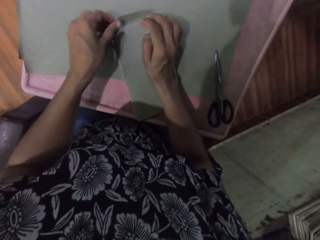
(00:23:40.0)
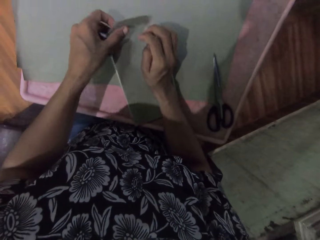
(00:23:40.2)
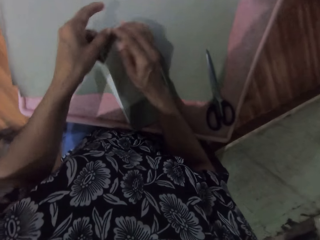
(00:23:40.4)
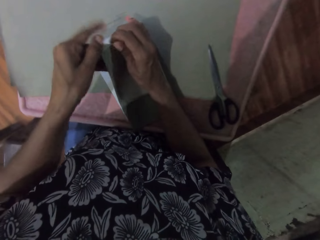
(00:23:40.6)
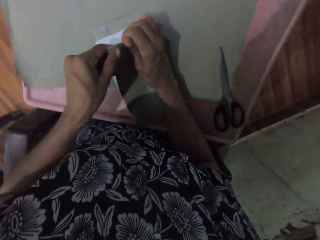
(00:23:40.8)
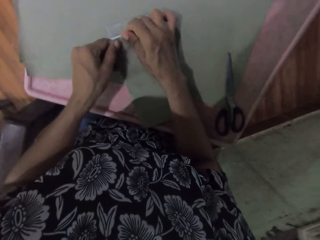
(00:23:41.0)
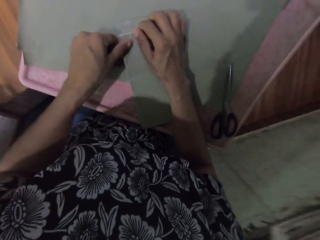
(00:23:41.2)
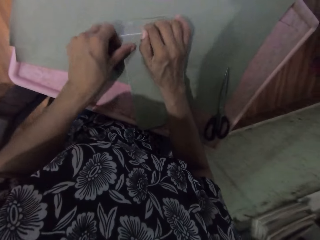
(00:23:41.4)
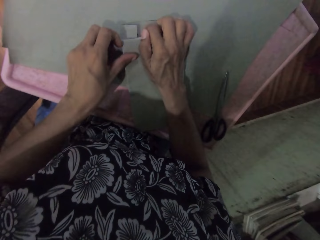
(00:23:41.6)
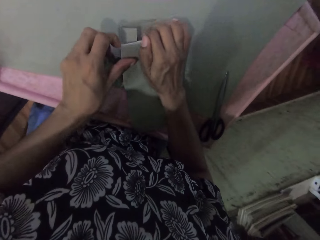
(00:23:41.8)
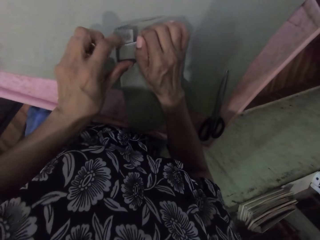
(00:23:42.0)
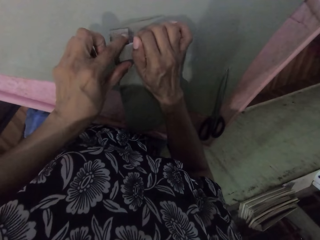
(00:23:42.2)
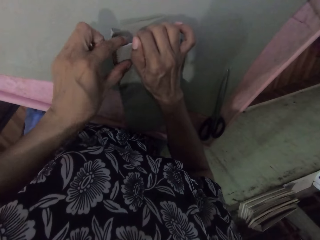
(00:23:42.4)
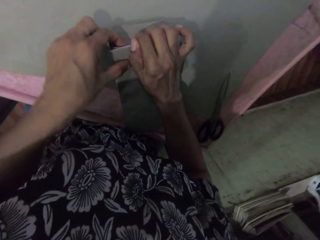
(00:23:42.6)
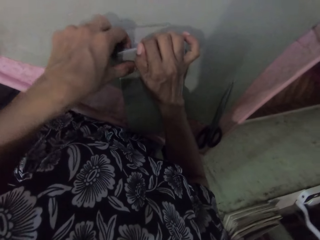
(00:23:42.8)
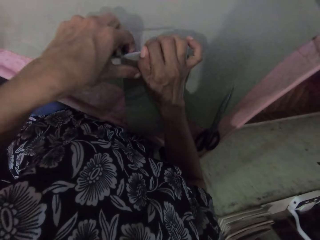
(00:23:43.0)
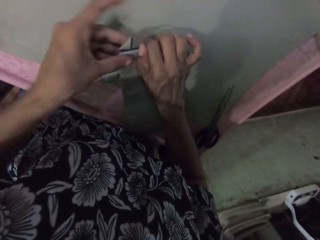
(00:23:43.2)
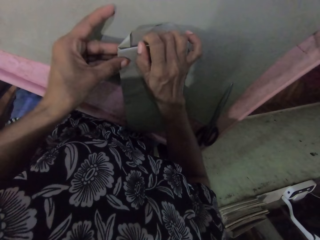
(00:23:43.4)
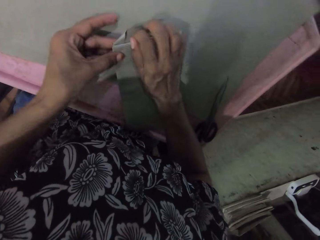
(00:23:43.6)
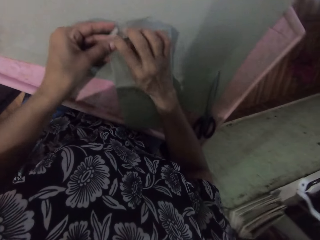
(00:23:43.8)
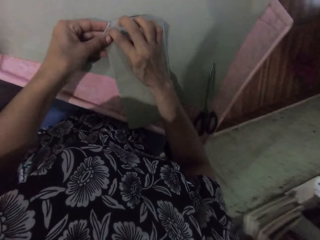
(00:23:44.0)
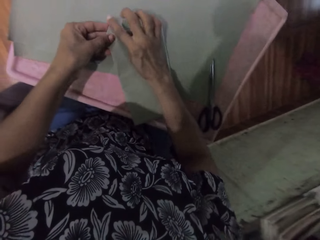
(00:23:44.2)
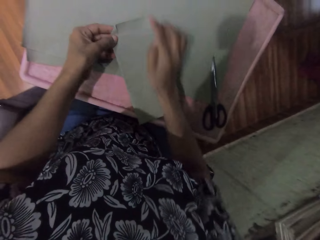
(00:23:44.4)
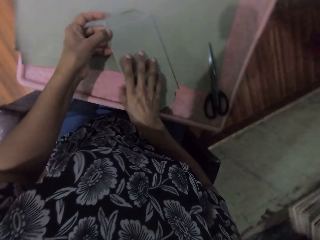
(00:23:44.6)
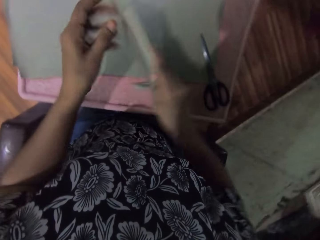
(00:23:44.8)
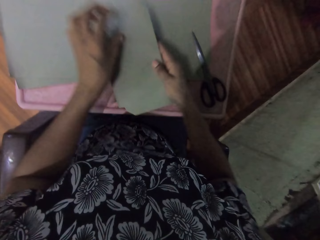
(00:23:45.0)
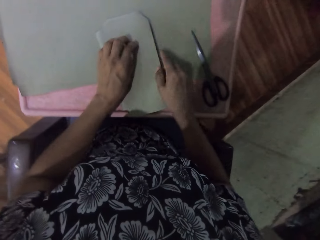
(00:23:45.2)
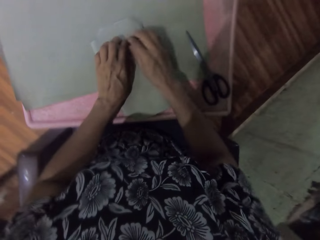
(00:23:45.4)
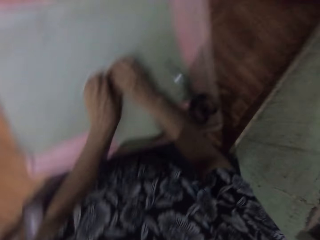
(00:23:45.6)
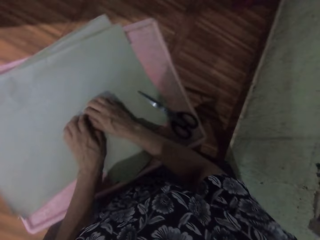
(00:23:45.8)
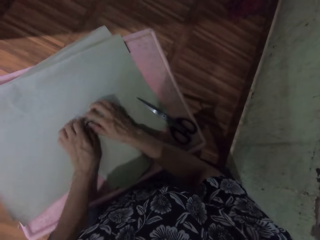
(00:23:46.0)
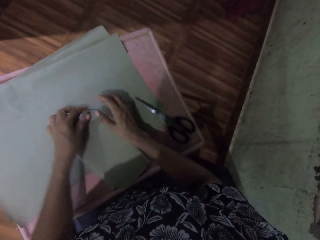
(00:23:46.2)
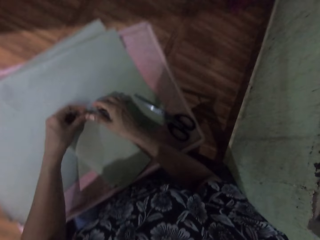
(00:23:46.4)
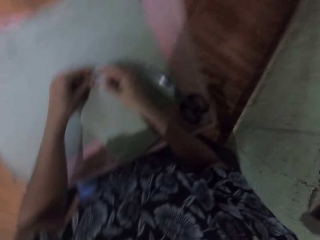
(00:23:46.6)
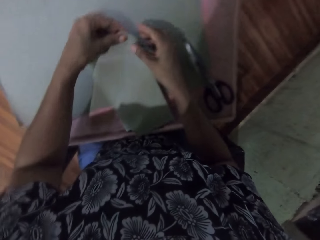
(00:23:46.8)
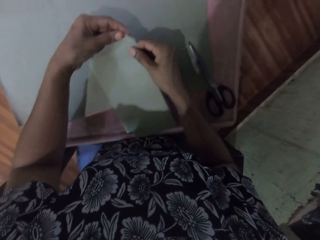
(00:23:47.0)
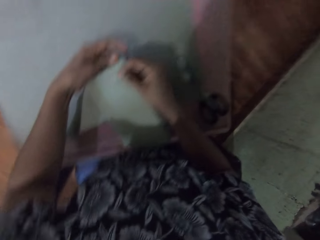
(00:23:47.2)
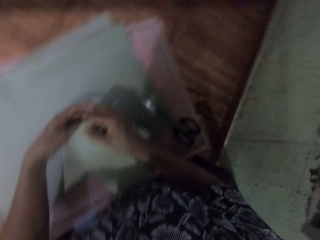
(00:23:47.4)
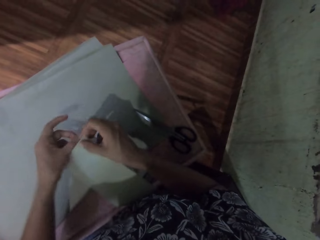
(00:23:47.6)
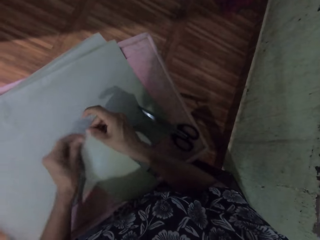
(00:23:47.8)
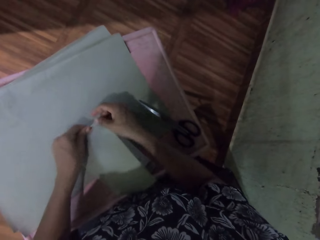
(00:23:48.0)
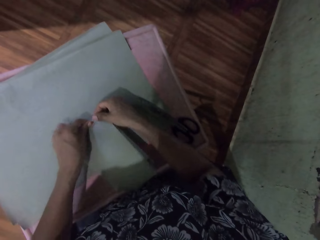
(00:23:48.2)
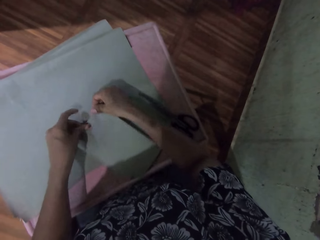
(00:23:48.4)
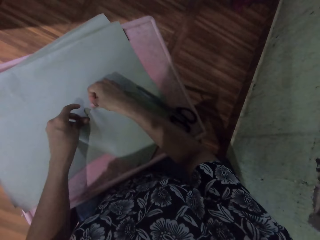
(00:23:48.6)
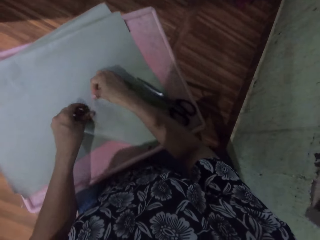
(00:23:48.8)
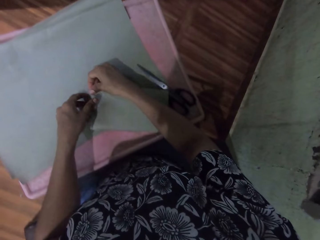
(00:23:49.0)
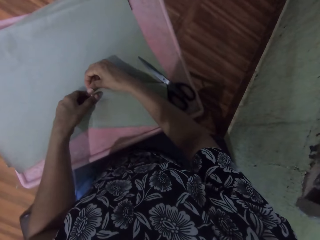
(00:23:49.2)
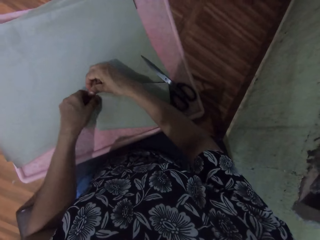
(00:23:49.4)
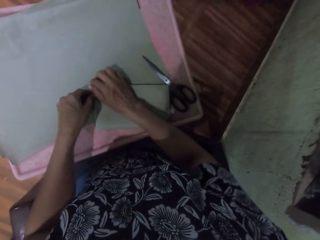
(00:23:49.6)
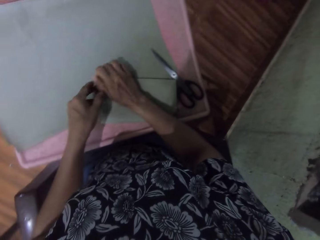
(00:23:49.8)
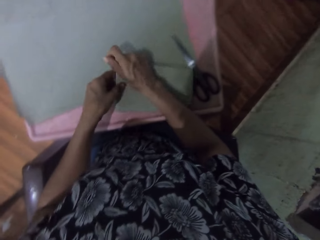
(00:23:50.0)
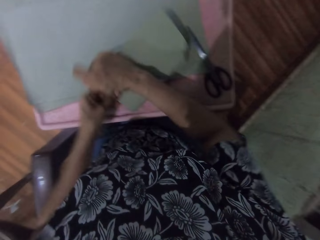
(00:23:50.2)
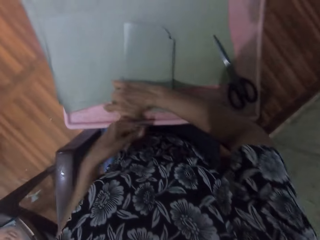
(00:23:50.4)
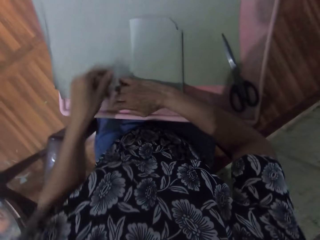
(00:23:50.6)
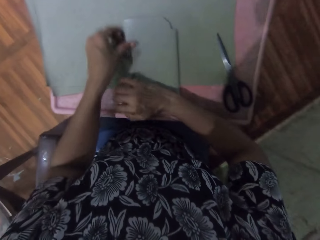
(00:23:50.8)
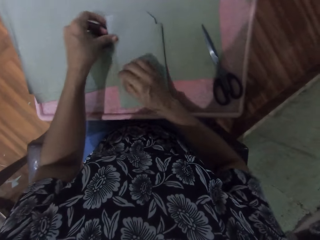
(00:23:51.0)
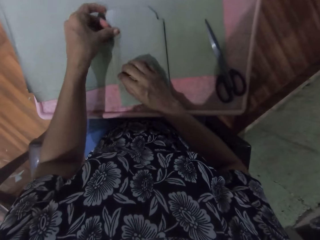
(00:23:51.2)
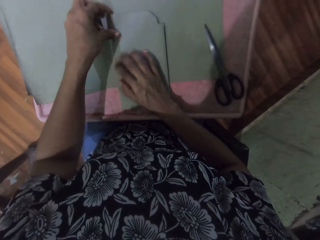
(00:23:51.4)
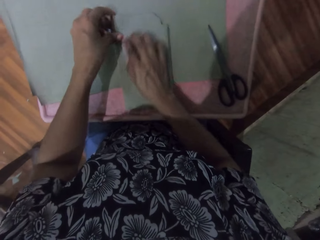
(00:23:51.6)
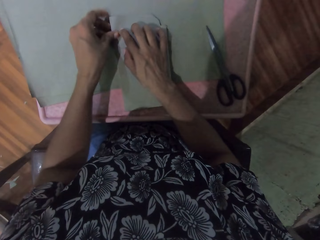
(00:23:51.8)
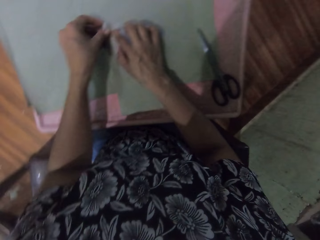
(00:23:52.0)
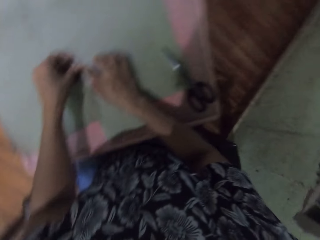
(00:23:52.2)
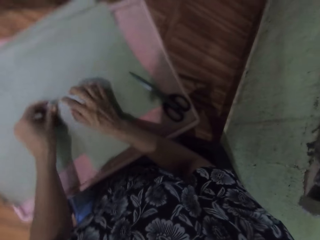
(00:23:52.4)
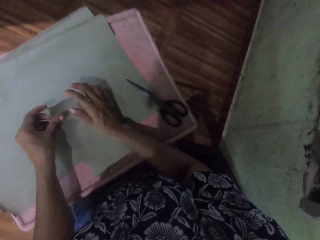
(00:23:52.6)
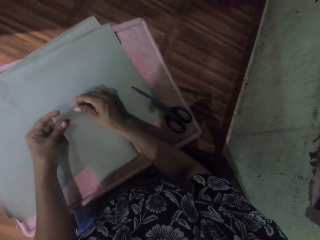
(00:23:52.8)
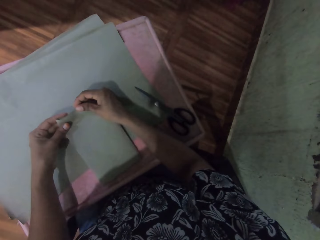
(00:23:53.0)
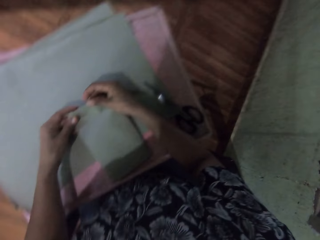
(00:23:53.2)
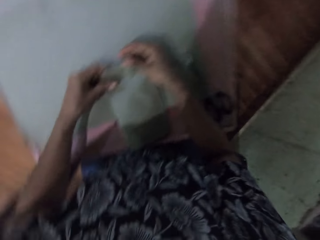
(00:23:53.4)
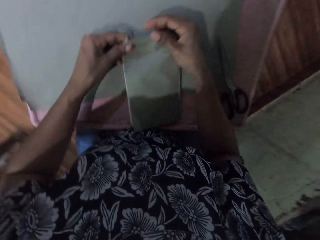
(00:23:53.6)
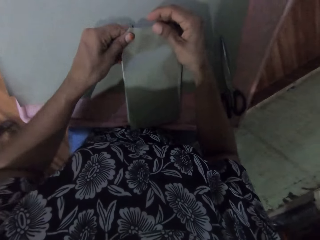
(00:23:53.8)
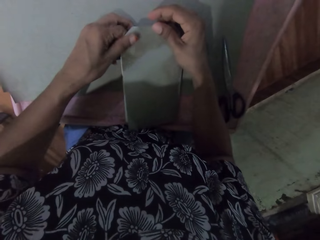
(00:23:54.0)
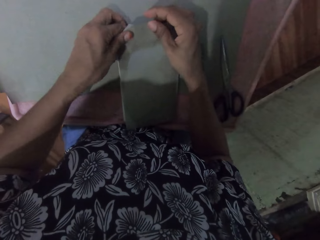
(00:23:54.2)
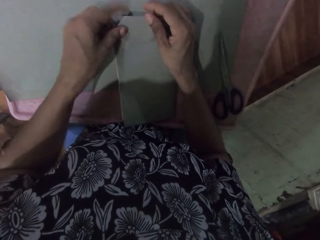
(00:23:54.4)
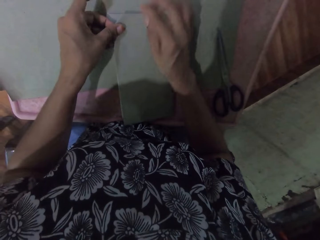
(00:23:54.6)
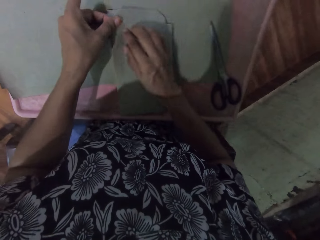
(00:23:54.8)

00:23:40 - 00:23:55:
The camera wearer turns the book with both hands. She folds the brown paper with both hands. She turns the book with both hands. She folds the brown paper with both hands.

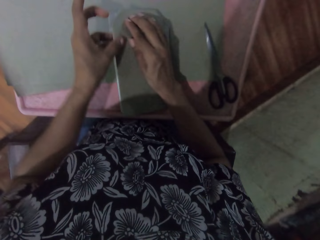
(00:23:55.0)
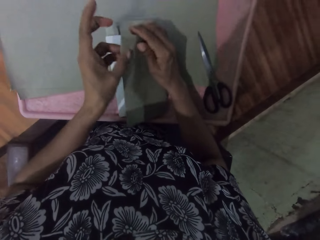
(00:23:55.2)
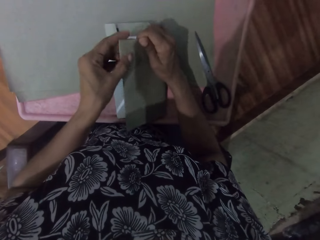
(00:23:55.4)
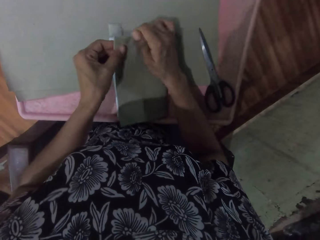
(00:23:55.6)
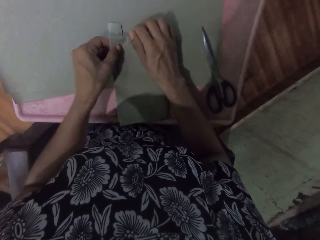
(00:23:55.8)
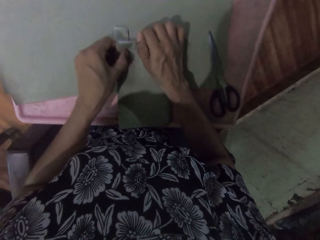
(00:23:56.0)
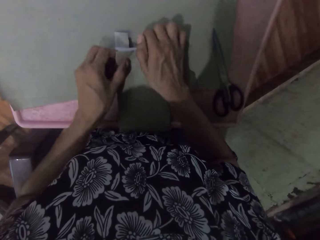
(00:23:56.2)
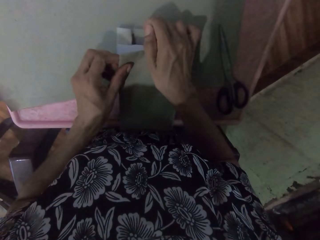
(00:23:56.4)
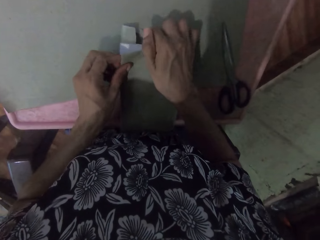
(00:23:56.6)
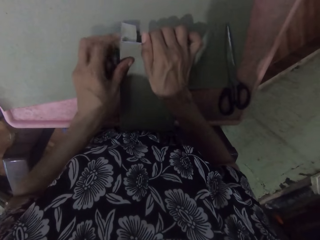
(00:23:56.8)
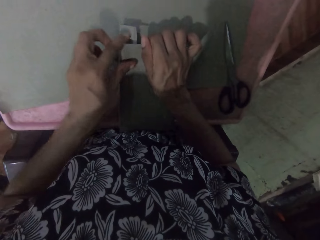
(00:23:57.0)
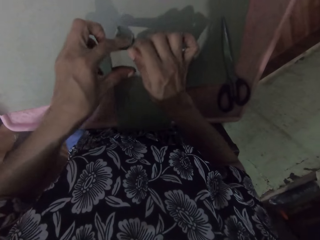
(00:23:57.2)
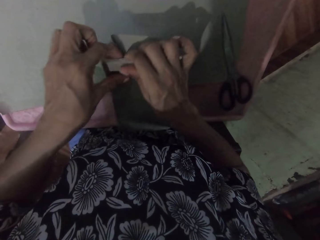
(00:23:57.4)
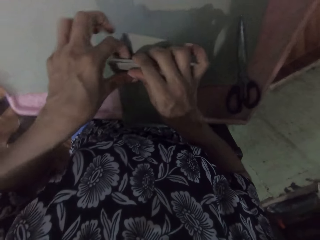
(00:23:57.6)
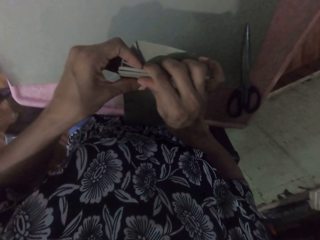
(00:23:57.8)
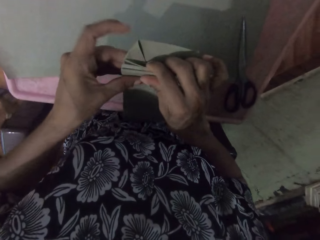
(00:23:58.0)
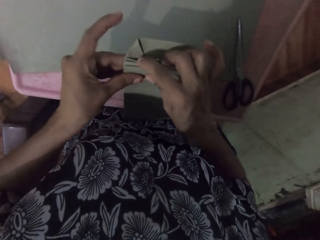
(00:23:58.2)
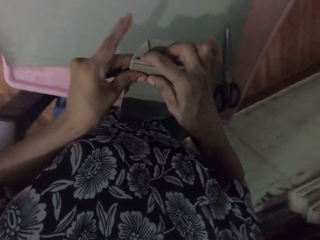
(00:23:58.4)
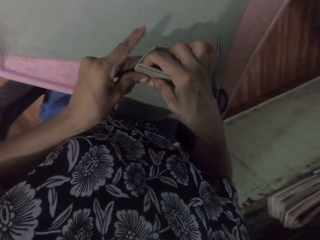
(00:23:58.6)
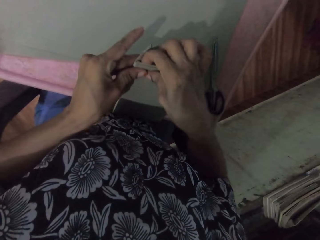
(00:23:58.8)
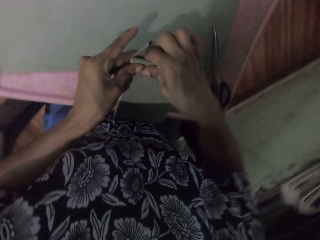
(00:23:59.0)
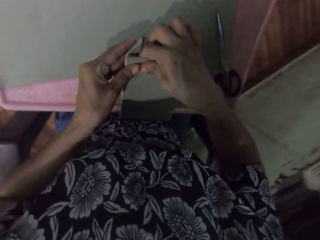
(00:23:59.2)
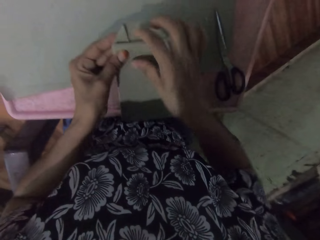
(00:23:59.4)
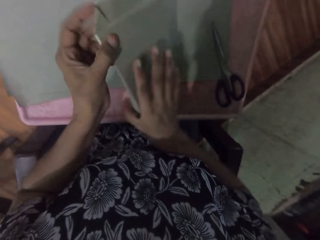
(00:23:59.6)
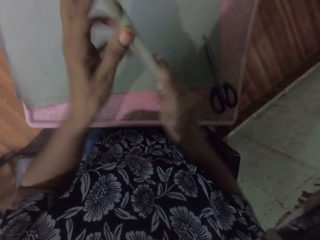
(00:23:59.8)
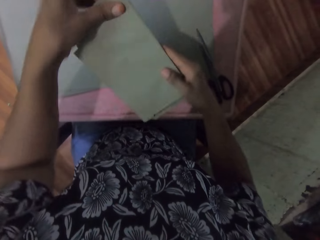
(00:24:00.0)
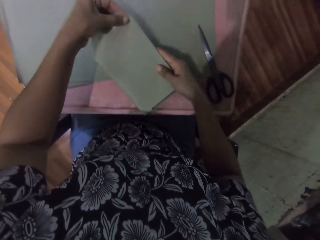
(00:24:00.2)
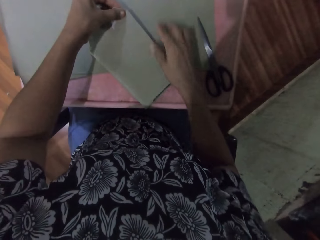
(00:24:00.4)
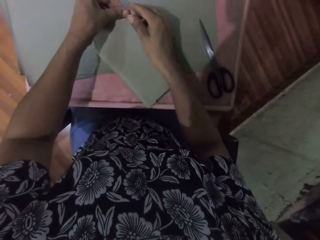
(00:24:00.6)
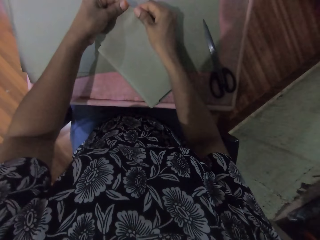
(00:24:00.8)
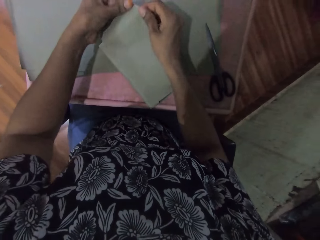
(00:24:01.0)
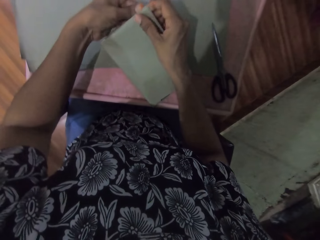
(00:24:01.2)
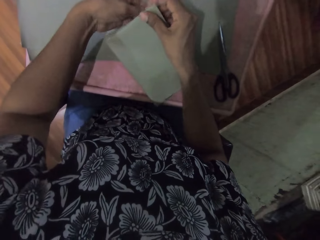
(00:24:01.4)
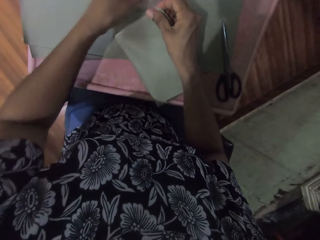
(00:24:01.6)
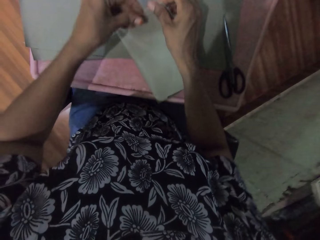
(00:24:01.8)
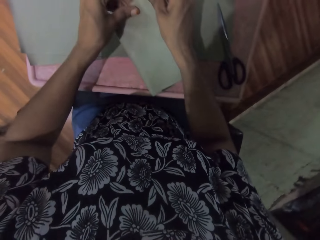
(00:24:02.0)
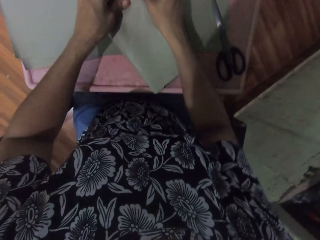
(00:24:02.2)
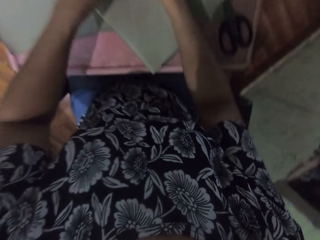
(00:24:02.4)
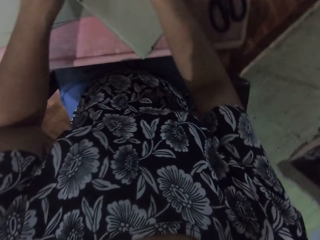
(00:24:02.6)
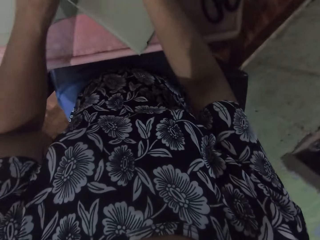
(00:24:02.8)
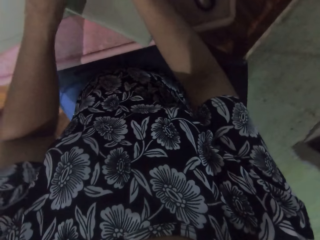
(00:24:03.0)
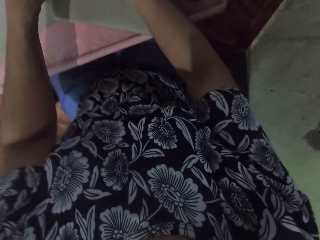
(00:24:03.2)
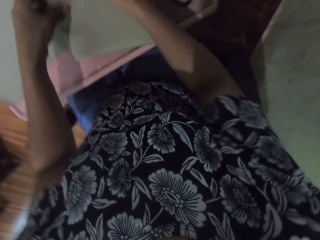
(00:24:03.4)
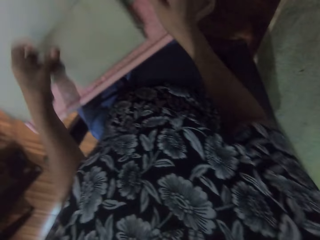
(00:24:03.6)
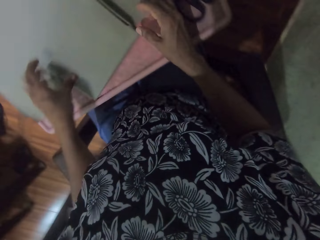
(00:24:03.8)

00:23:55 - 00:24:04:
The camera wearer turns the book with both hands. She folds the brown paper with both hands.
